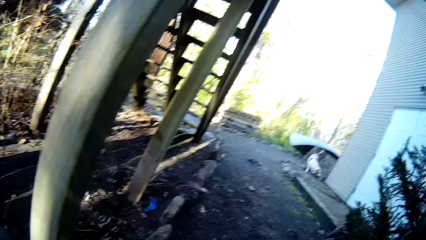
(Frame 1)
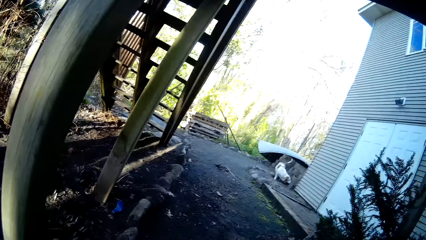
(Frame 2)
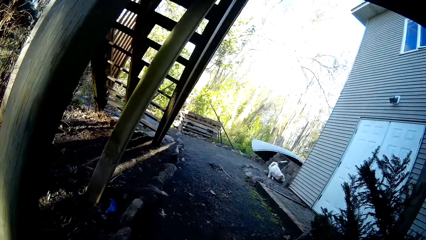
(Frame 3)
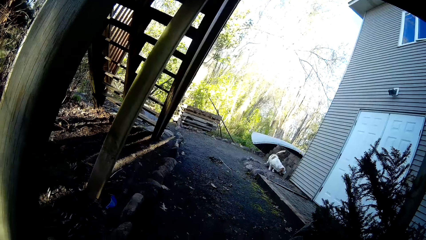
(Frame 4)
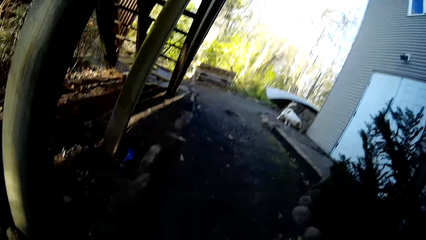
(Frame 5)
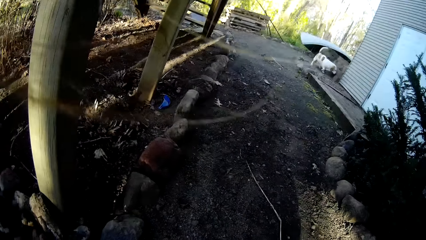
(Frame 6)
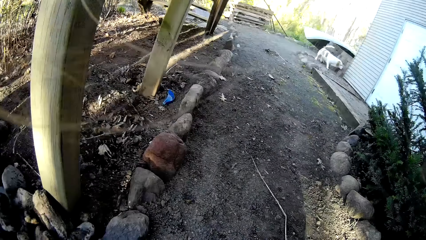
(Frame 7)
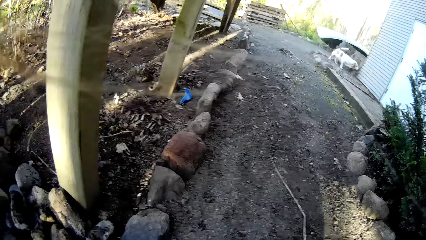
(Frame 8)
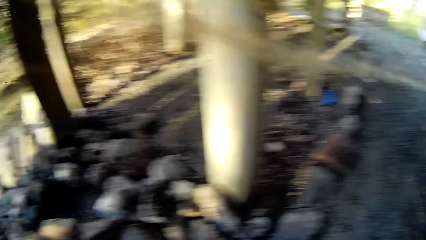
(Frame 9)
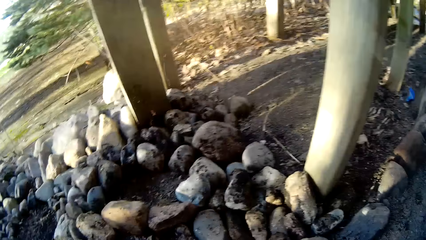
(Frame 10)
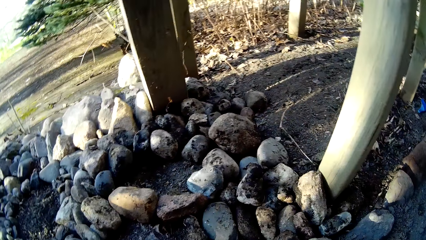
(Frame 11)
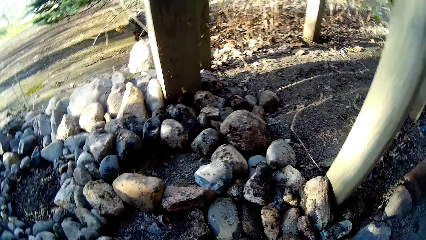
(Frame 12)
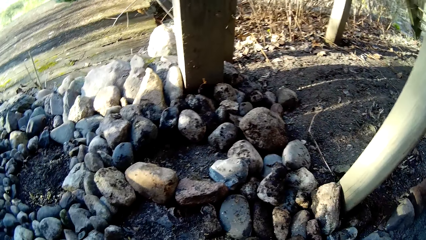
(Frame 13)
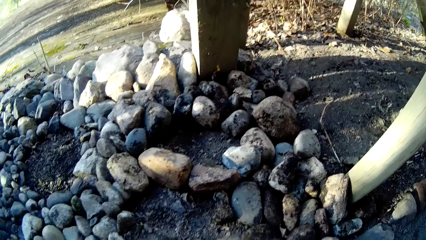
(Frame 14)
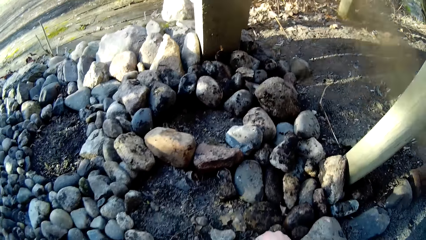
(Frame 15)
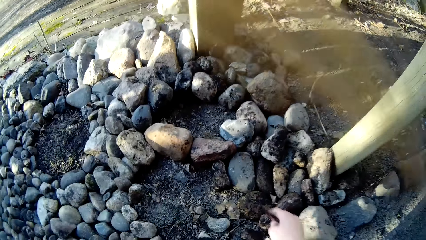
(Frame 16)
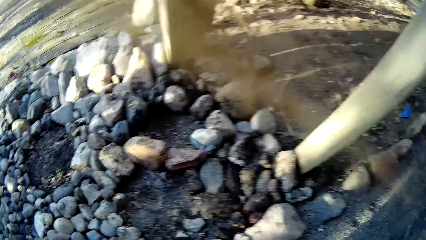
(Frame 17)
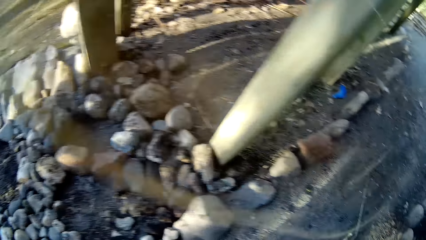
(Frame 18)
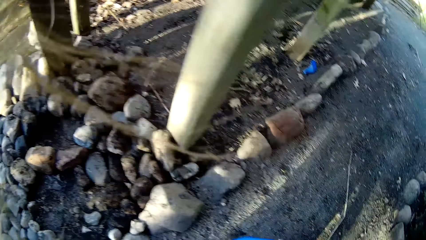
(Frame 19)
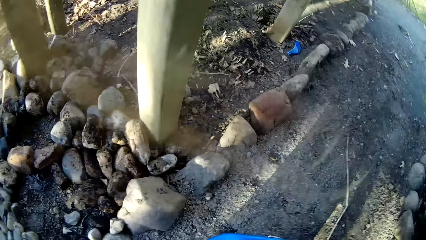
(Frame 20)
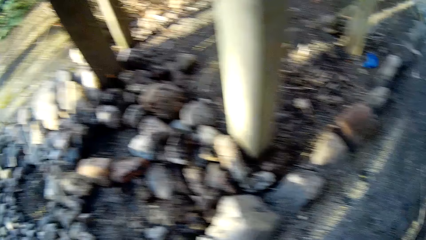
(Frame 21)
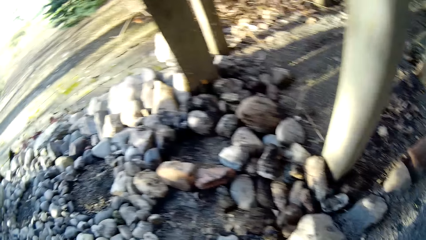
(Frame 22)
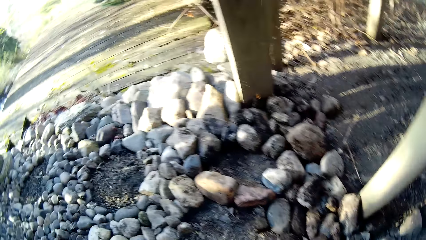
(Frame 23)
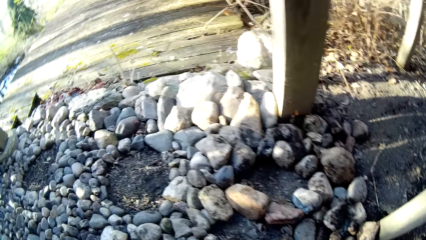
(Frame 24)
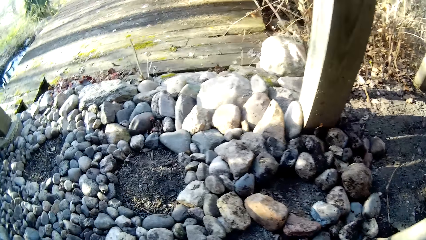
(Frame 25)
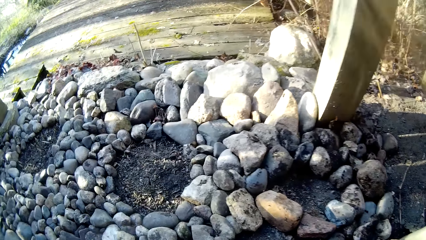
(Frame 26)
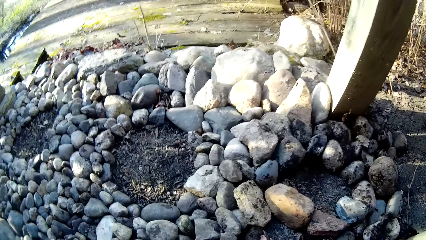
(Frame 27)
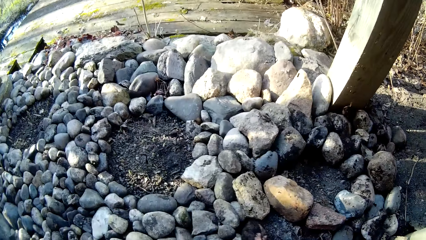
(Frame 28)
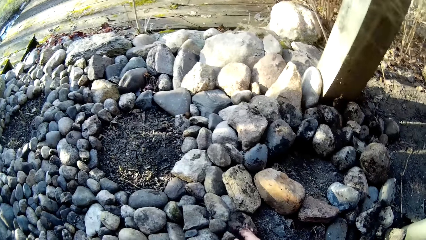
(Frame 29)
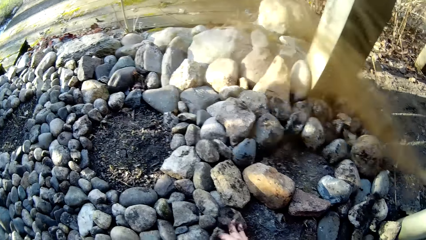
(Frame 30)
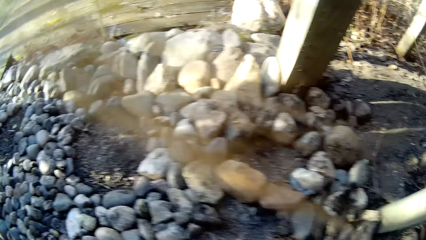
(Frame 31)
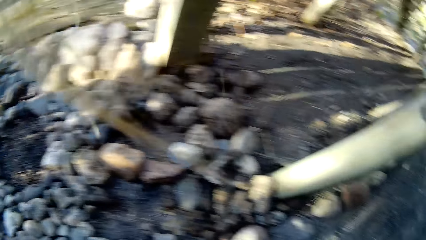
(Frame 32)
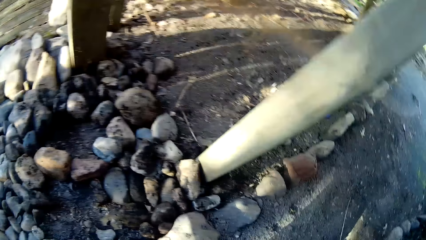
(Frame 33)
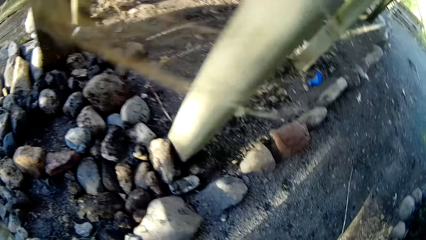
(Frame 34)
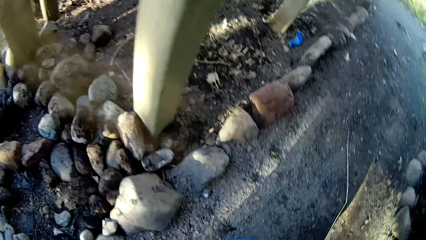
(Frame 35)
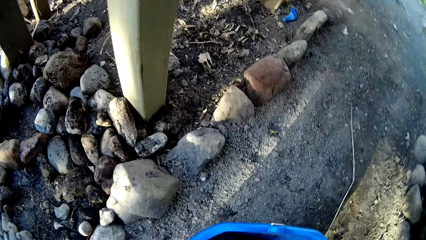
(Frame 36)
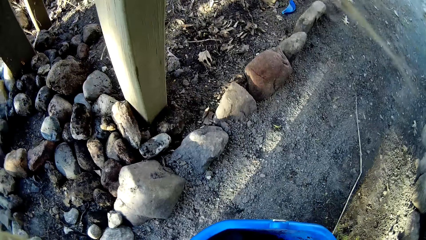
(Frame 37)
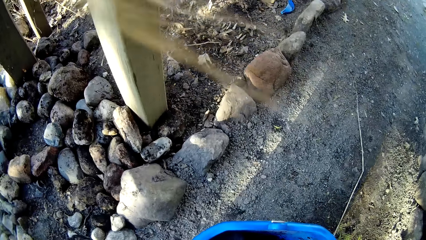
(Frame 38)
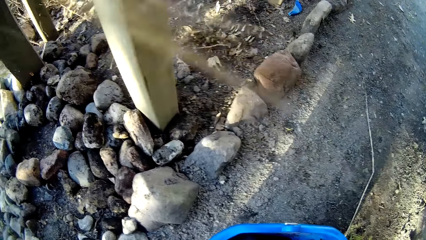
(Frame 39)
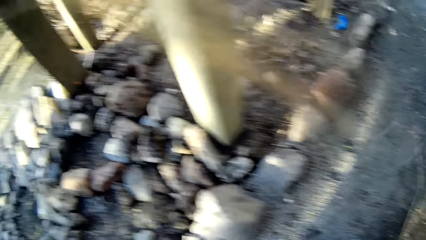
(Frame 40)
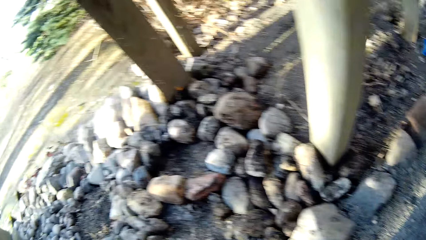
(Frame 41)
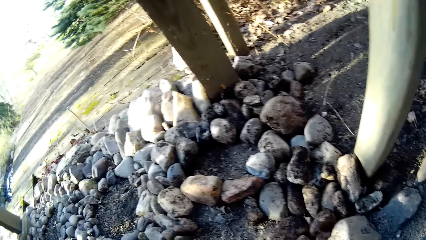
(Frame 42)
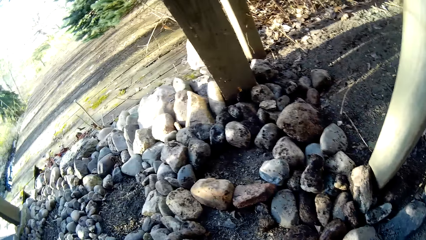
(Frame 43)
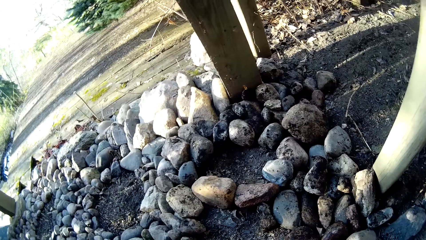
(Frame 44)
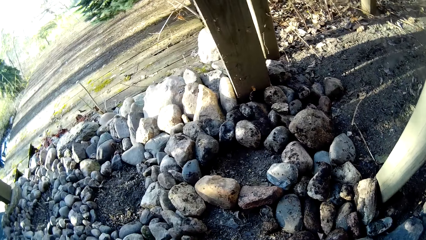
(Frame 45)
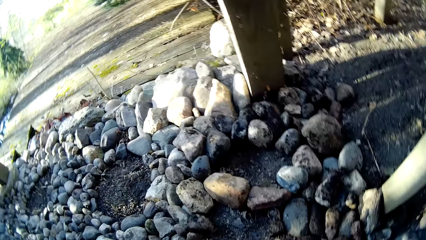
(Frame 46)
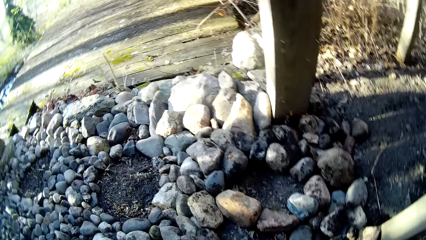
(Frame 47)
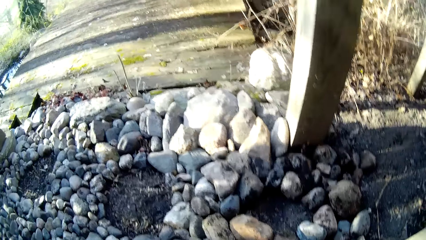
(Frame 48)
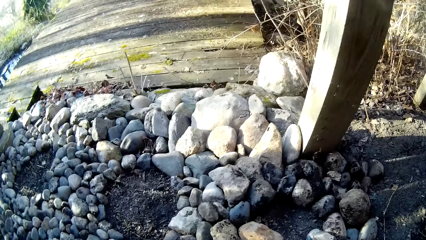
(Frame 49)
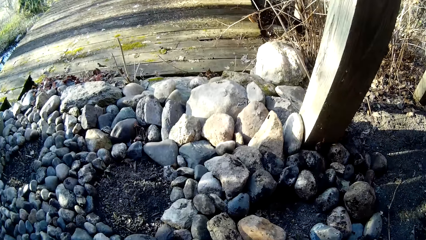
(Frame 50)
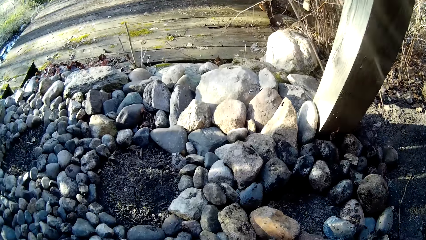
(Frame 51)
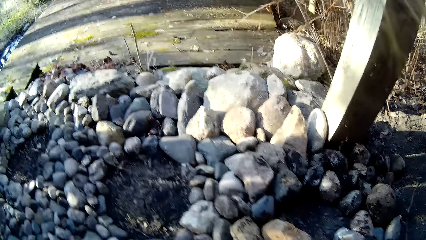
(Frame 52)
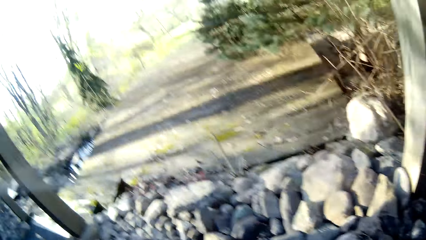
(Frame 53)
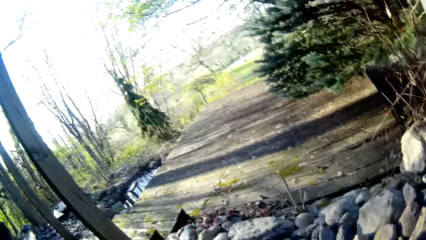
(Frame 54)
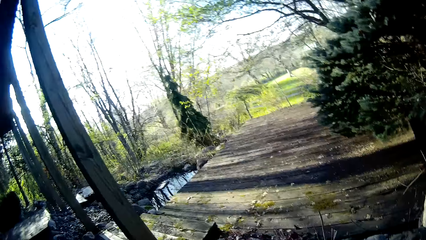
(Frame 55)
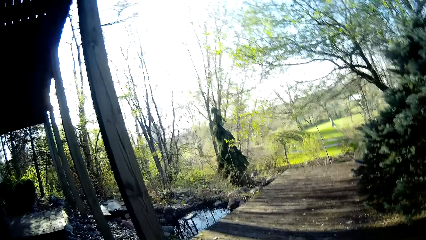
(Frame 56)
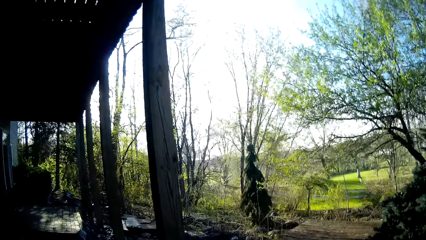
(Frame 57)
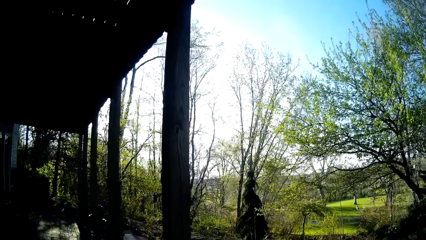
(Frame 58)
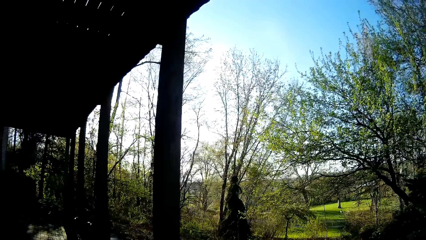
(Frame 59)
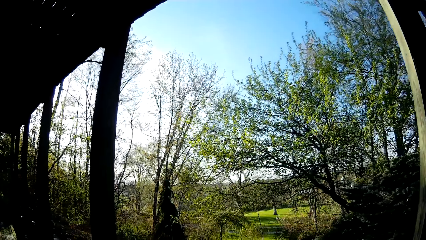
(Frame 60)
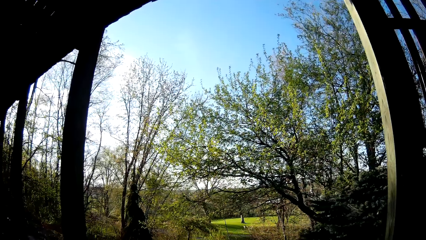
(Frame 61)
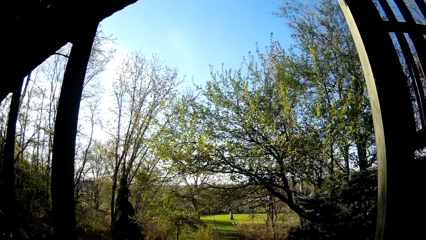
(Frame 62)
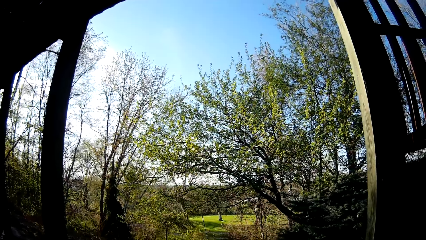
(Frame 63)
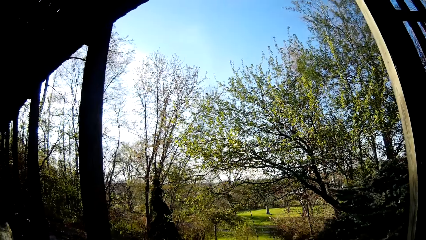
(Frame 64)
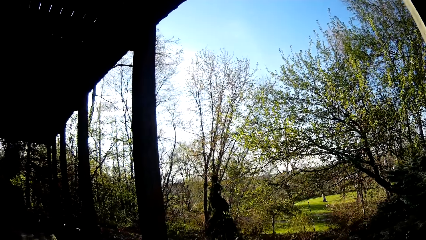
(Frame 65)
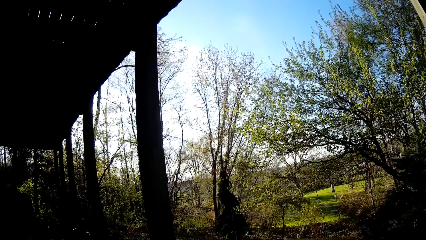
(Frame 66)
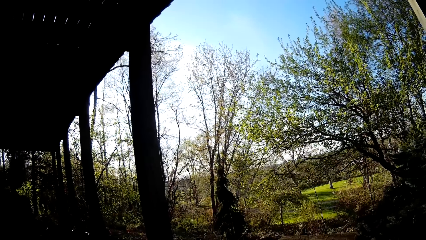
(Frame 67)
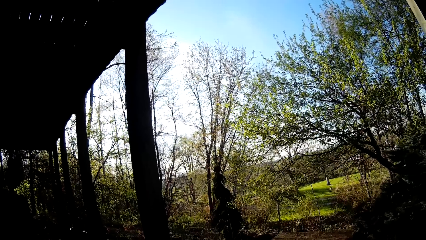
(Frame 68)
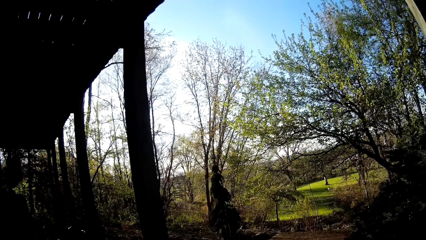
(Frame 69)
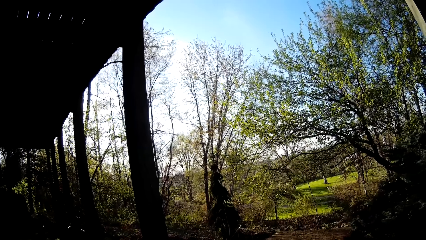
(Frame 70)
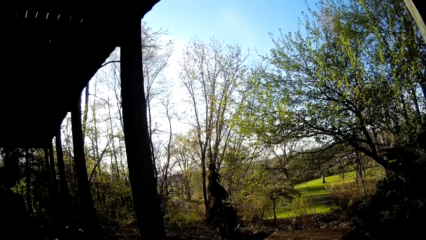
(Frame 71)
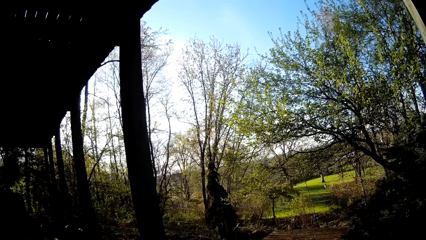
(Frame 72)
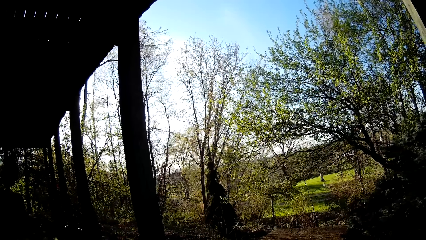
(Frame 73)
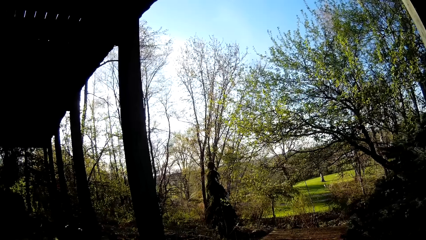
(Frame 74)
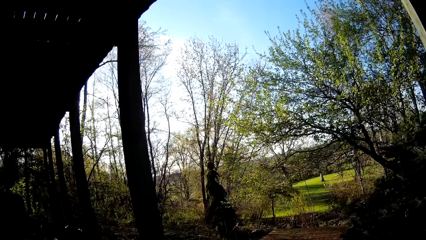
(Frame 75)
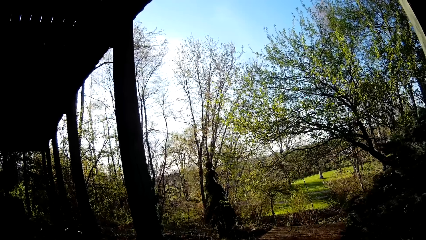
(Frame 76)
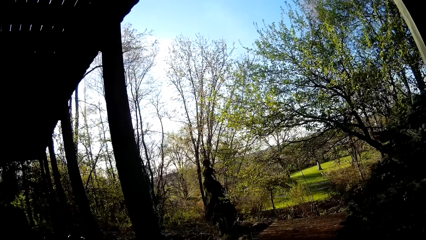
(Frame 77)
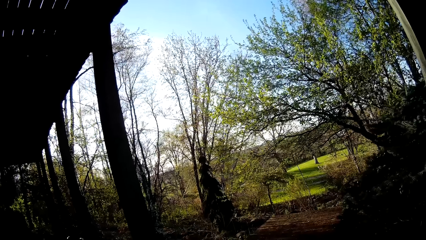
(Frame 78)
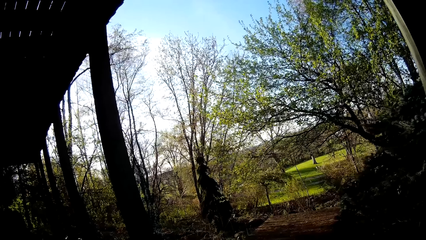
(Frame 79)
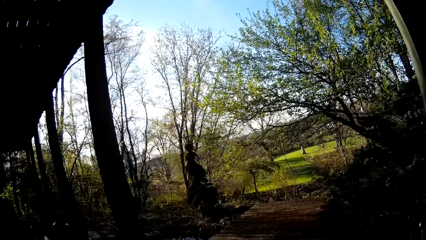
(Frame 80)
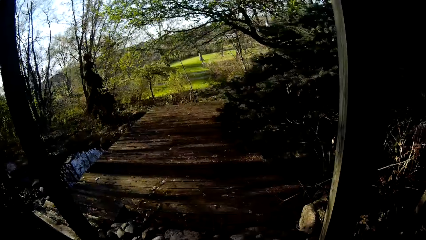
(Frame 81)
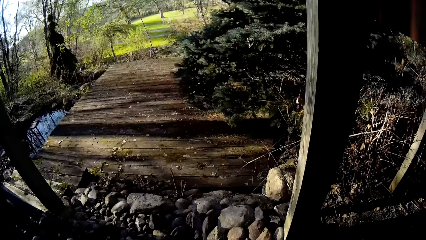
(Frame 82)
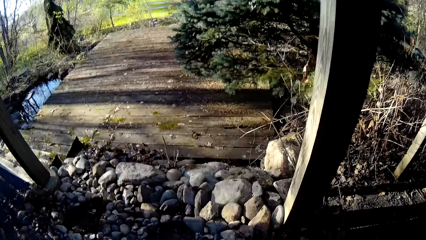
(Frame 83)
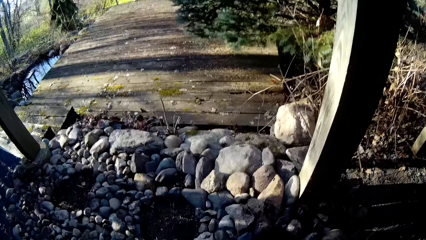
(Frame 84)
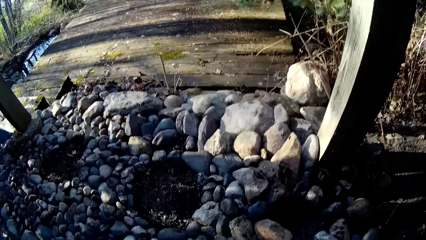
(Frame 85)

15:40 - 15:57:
The camera wearer places a stone in her right hand on the ground. She places a stone in her right hand on the ground again. She picks a stone from the bucket with her right hand. She stands.
